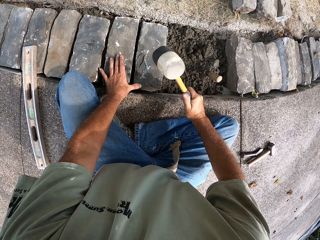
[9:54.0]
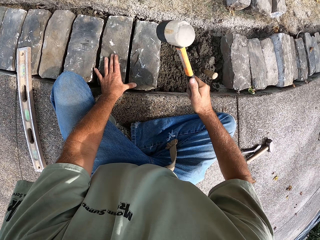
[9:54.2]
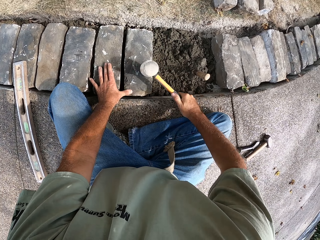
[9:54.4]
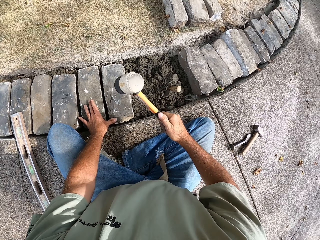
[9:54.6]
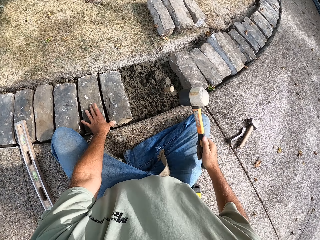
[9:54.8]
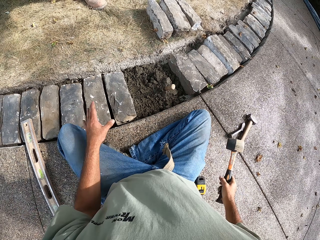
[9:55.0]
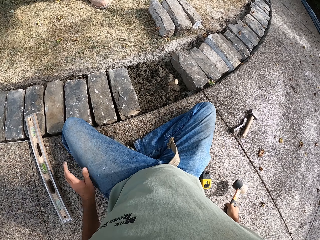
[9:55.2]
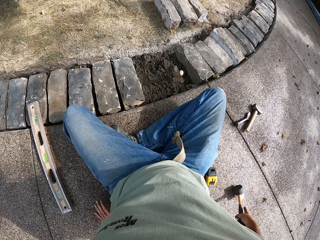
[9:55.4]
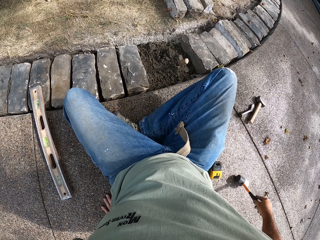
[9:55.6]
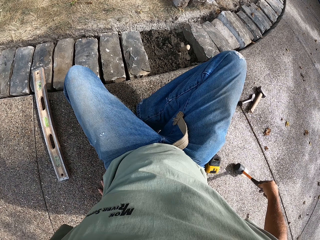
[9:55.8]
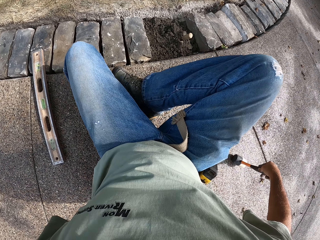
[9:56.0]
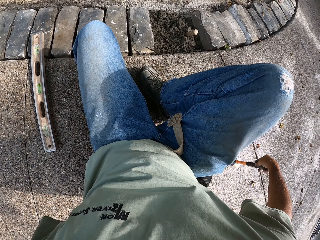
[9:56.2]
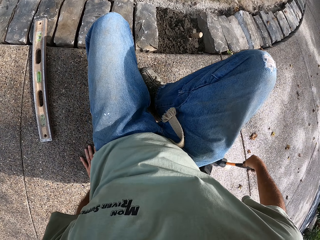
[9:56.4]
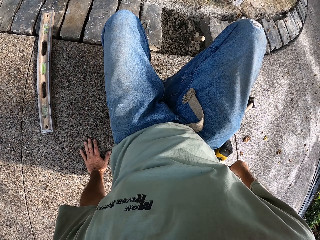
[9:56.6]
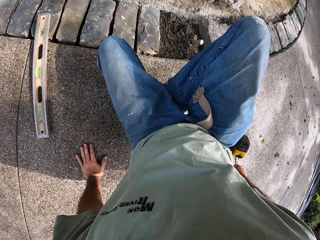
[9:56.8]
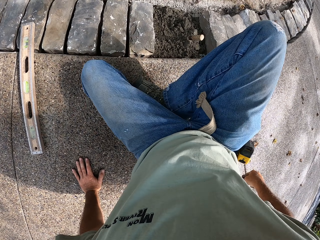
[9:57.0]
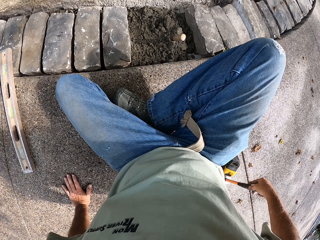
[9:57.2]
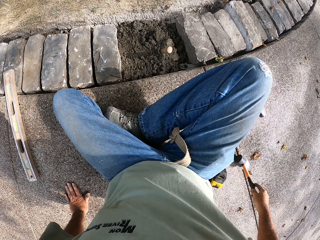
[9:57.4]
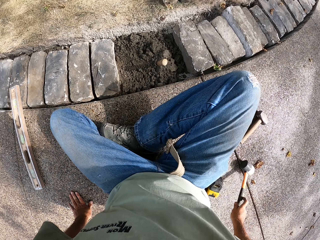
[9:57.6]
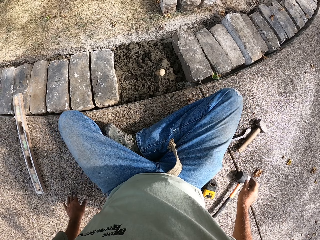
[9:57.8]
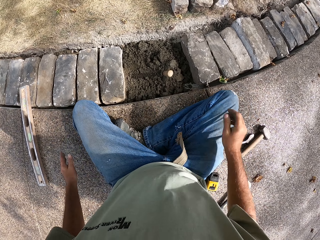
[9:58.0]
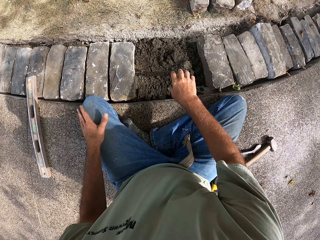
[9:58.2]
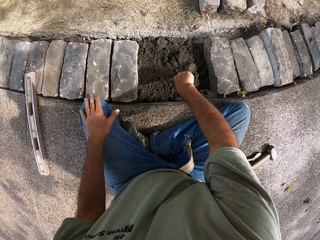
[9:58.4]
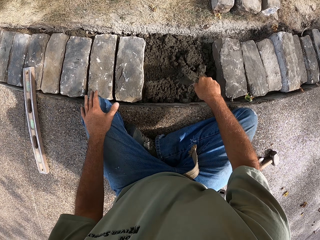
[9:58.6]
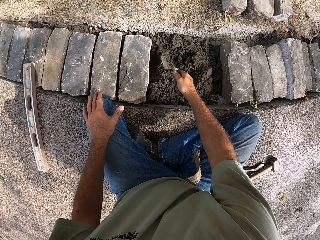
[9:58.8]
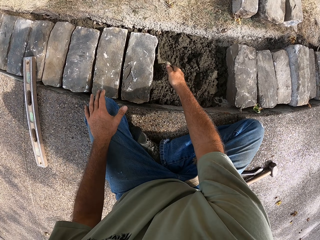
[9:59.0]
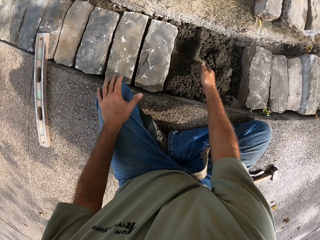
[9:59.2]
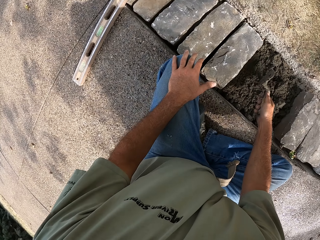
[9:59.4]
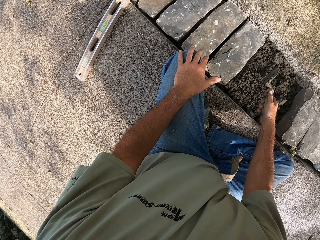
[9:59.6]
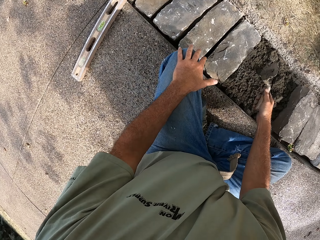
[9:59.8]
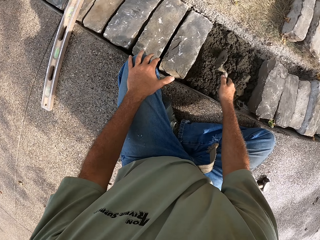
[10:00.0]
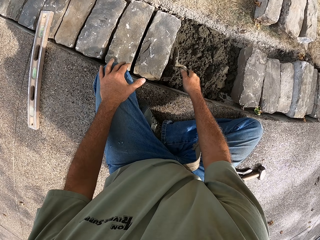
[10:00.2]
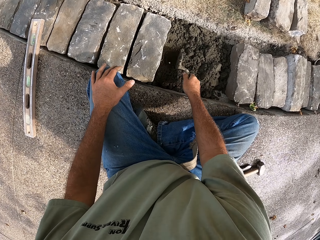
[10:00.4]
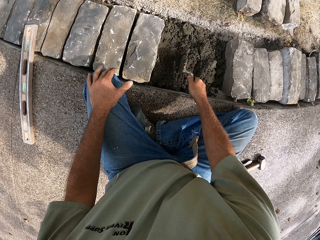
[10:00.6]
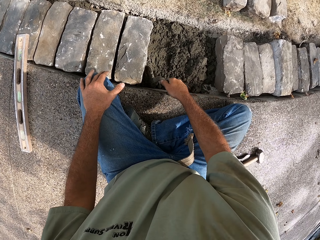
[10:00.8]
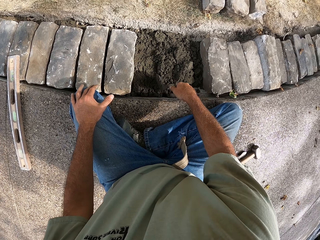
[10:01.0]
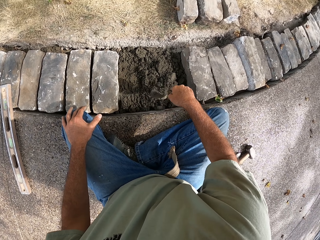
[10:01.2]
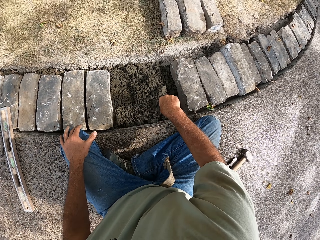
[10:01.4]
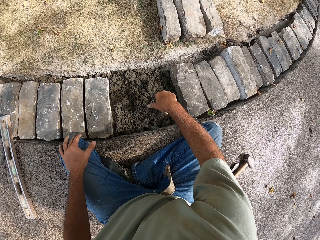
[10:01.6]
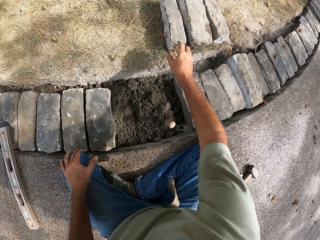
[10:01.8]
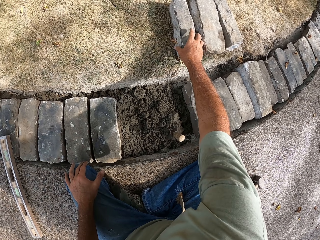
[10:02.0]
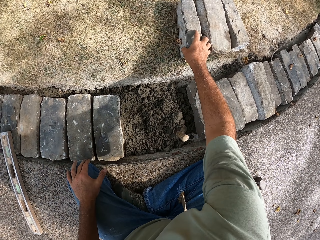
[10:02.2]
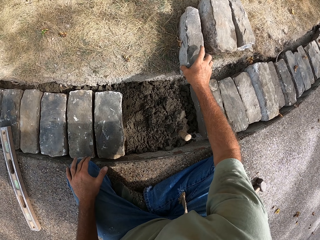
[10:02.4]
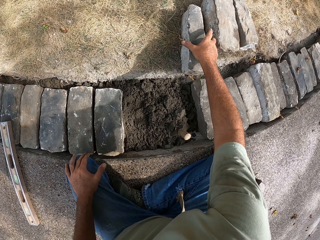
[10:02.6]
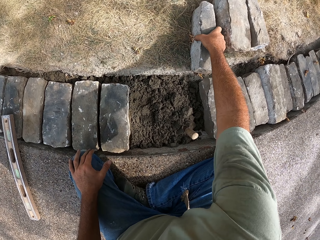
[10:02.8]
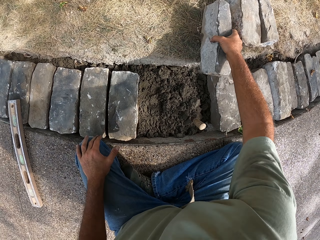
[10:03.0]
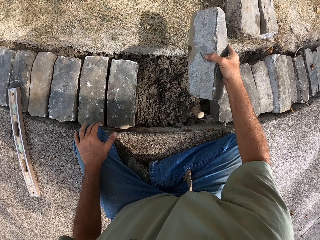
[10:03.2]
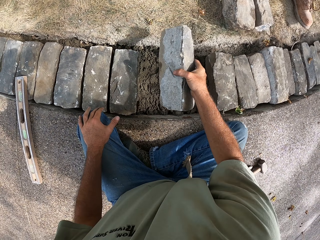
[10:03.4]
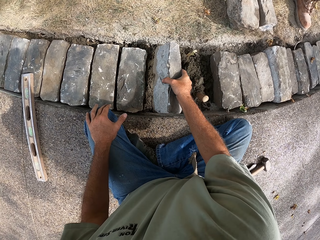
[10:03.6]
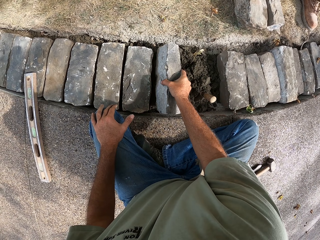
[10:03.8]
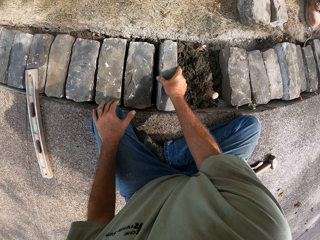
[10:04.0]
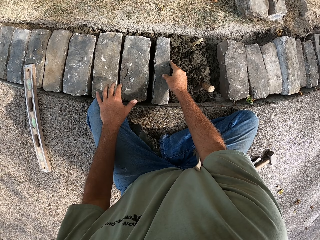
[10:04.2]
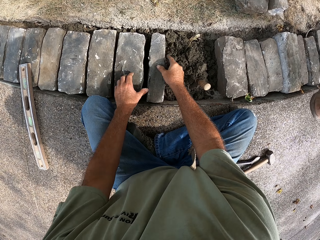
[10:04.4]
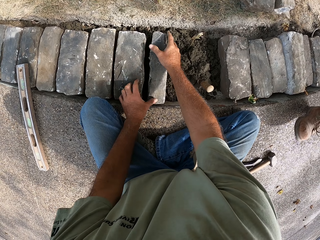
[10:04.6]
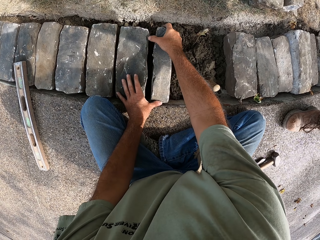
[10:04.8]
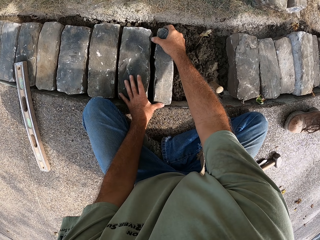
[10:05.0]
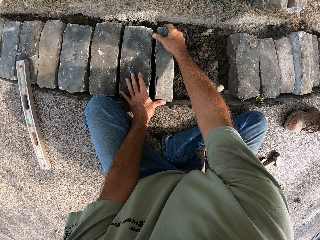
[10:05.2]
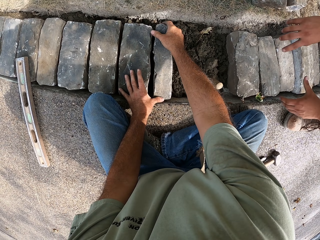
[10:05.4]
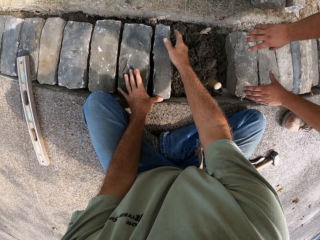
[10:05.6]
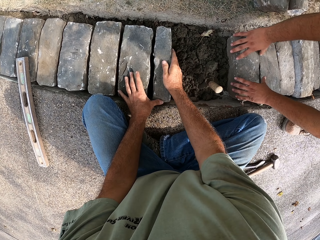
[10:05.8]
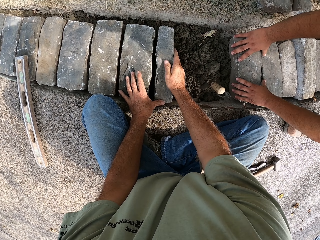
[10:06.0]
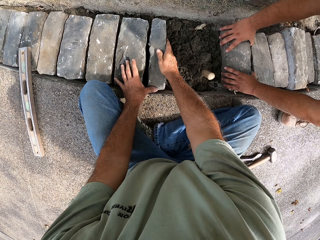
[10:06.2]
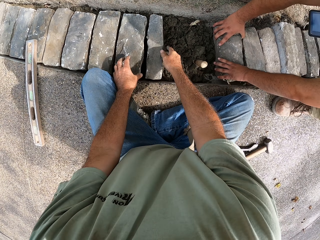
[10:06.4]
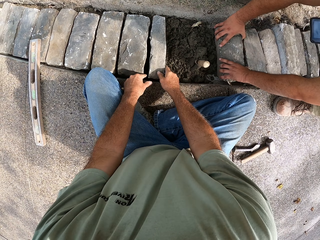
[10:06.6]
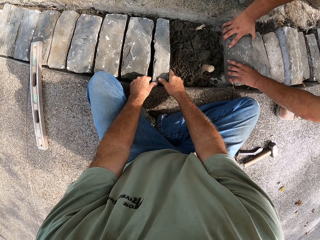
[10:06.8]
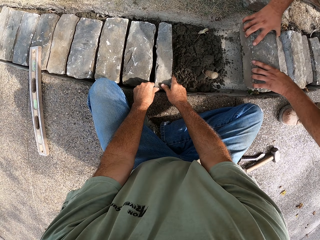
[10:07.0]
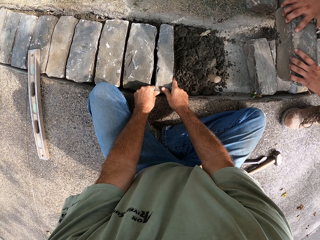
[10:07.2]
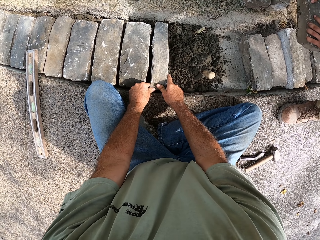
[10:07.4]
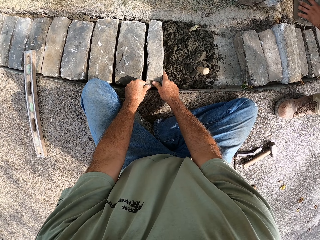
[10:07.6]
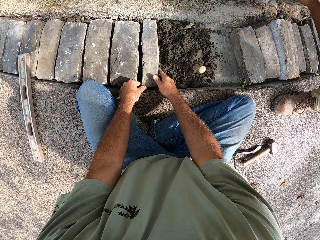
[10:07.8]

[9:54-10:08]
The camera wearer puts the hammer on the ground. He moves on the ground. He puts the hammer on the ground. He gathers the concrete. He flattens the concrete with the trowel. He puts the trowel on the concrete. He picks up a block or brick with his right hand. He puts the block on the concrete with both his hands. A person removes the brick.

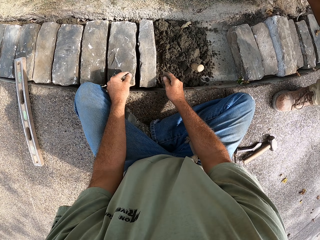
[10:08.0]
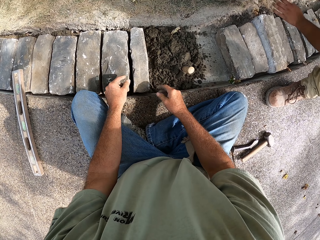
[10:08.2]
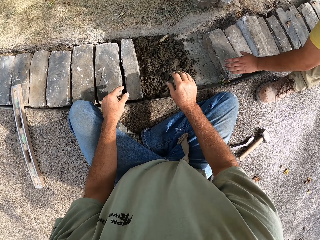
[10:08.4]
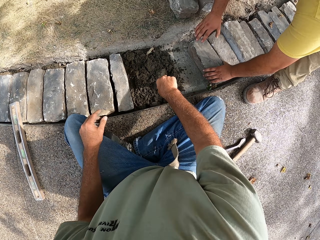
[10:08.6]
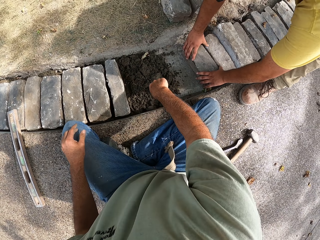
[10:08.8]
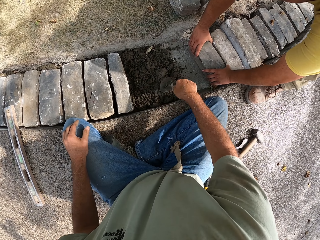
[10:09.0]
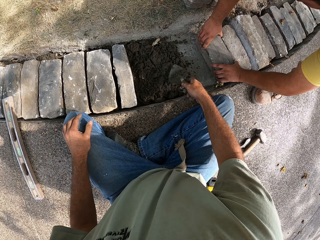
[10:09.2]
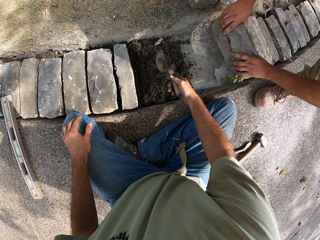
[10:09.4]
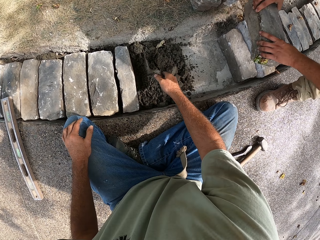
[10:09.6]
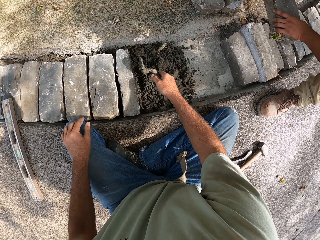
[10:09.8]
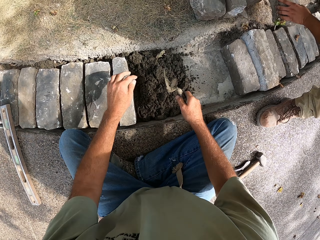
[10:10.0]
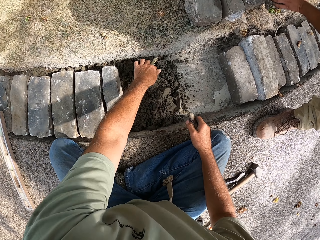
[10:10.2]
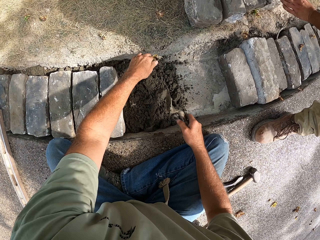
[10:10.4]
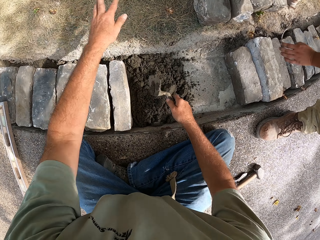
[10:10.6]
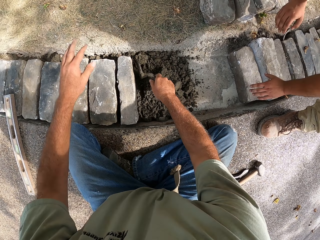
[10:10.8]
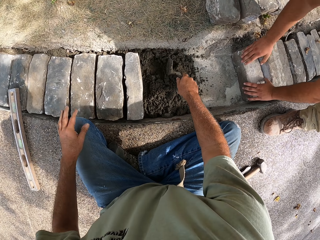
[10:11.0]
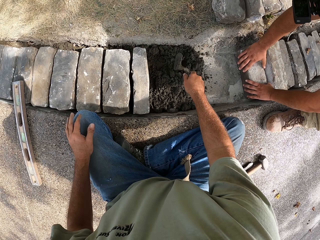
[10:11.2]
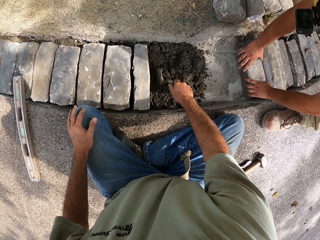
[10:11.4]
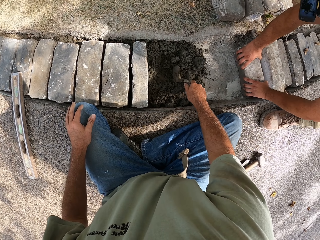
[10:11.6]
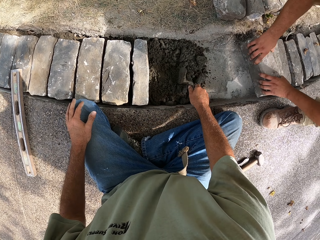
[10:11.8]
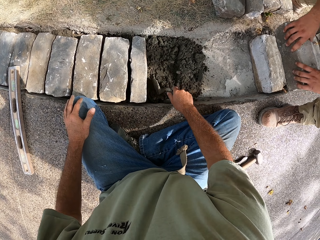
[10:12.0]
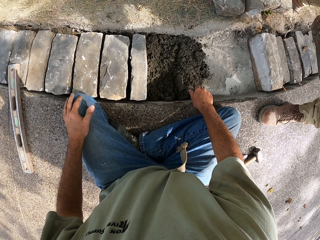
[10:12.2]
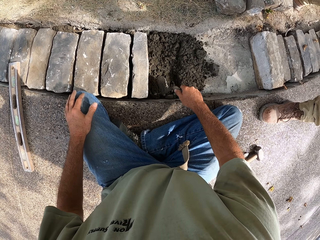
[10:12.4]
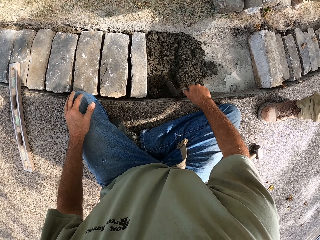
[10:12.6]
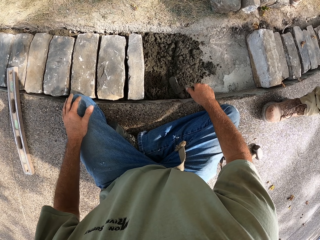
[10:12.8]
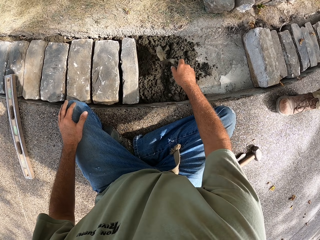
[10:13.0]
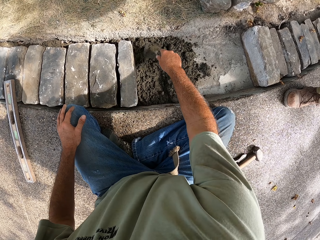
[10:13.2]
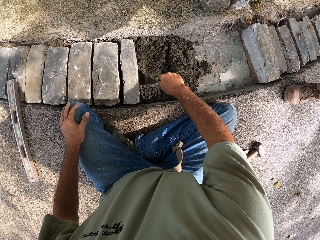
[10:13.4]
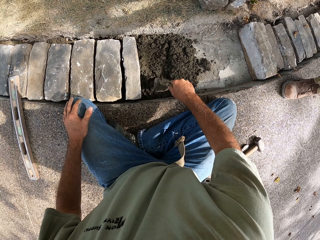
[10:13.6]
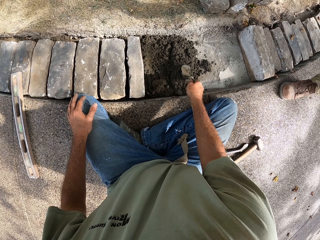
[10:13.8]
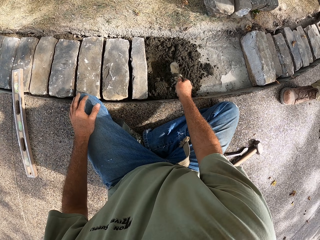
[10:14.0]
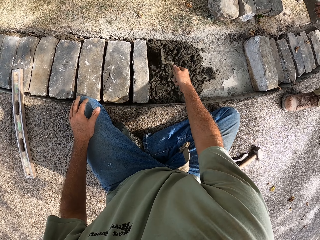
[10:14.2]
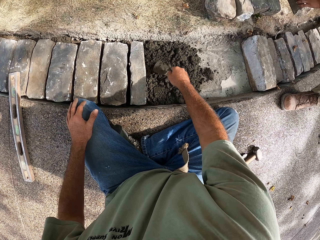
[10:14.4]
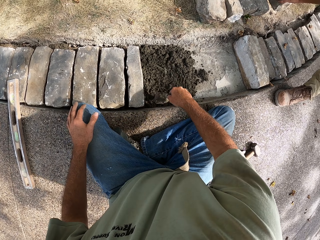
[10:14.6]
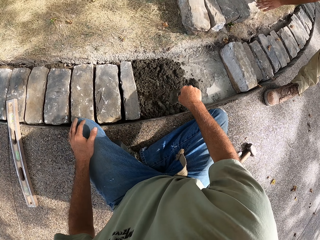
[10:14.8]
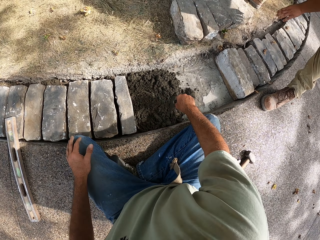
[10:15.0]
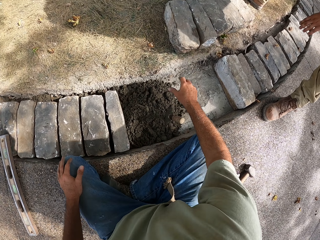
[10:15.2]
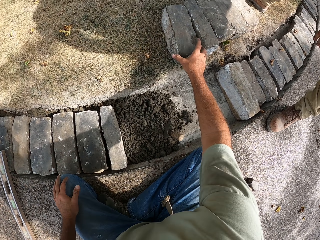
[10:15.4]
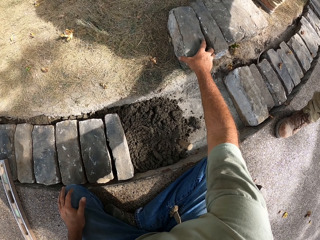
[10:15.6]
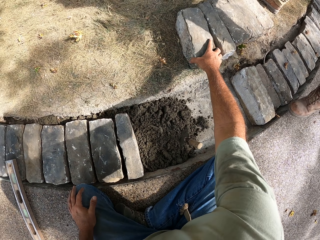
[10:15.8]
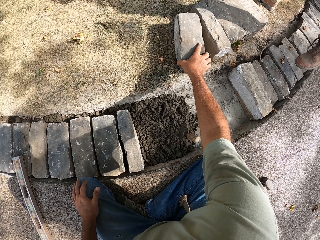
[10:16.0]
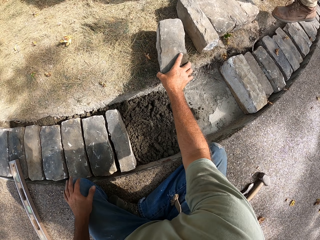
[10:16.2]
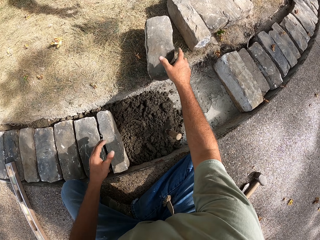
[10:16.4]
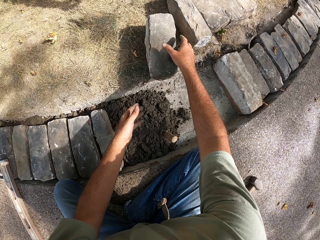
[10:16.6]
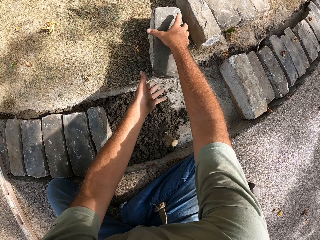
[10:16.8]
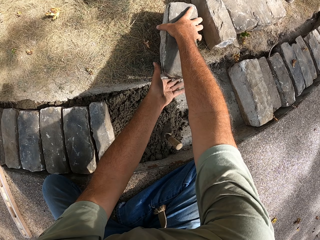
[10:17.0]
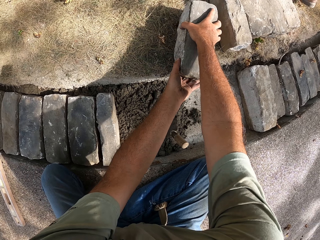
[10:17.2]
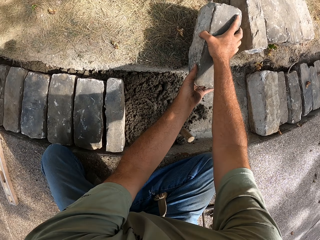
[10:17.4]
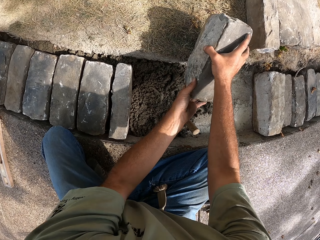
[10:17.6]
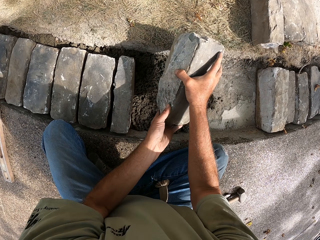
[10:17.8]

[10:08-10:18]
The camera wearer picks up a trowel with his right hand. He flattens the concrete with the trowel. He gathers the concrete. He picks up a block with his right hand.
